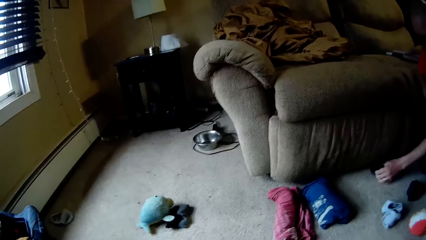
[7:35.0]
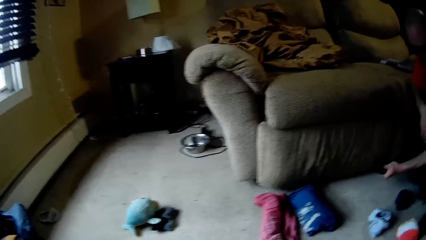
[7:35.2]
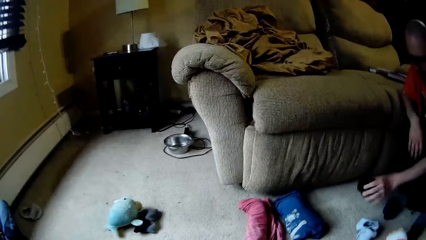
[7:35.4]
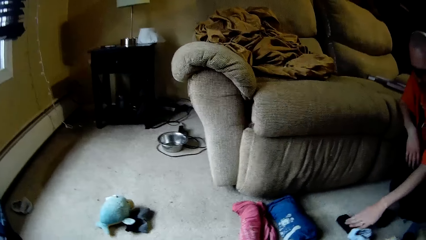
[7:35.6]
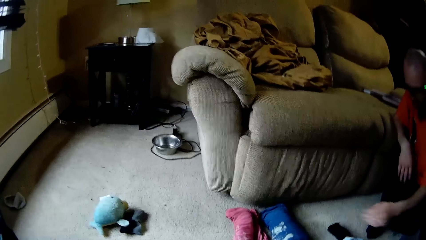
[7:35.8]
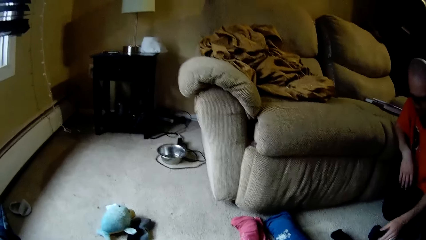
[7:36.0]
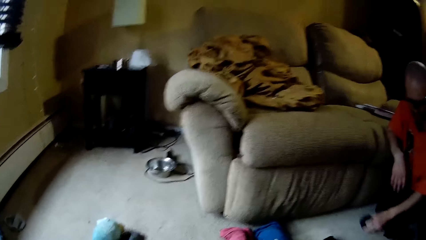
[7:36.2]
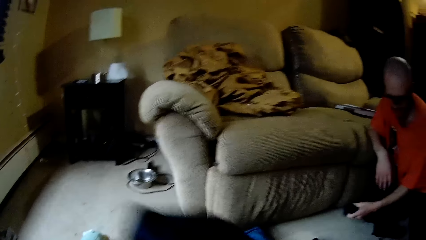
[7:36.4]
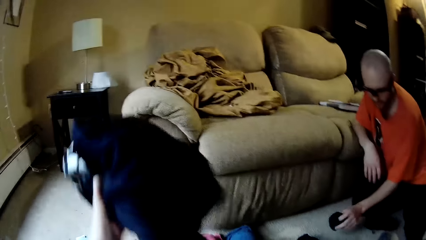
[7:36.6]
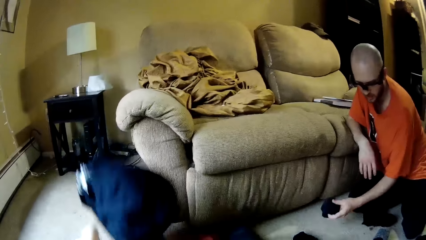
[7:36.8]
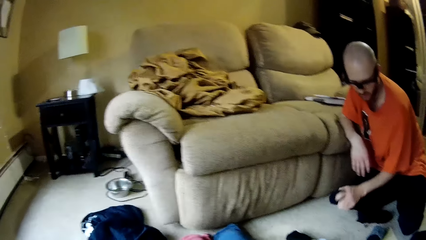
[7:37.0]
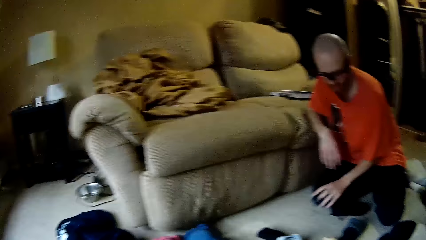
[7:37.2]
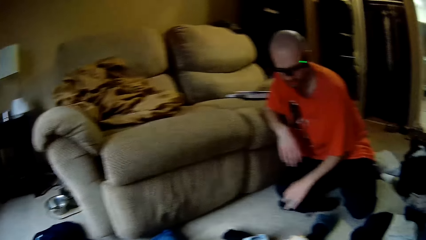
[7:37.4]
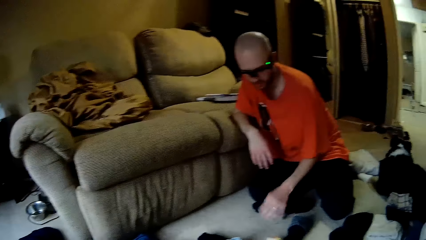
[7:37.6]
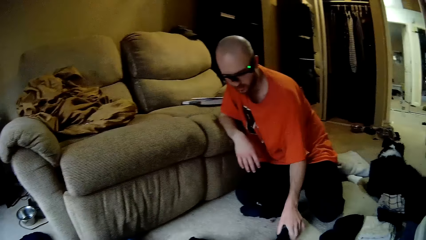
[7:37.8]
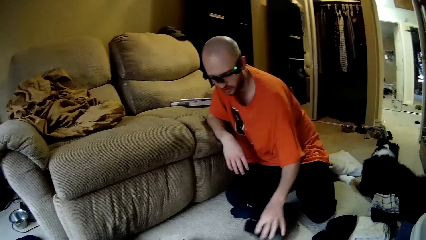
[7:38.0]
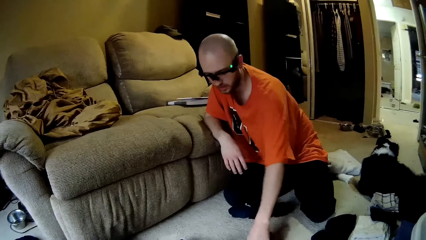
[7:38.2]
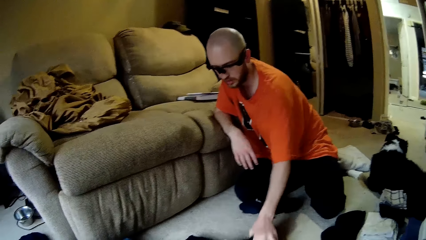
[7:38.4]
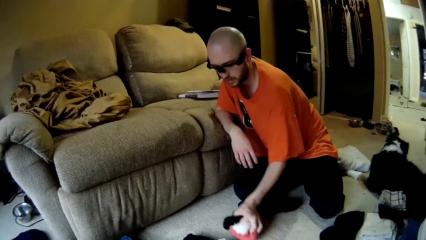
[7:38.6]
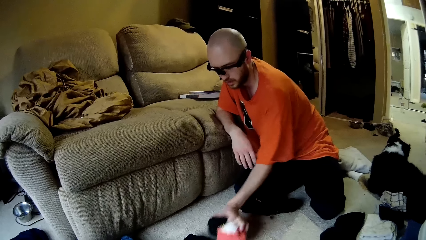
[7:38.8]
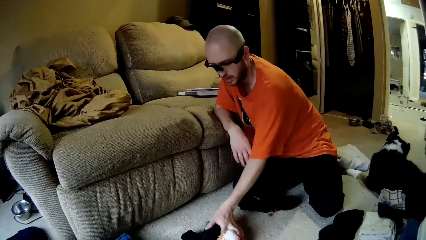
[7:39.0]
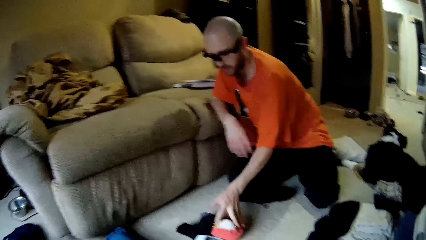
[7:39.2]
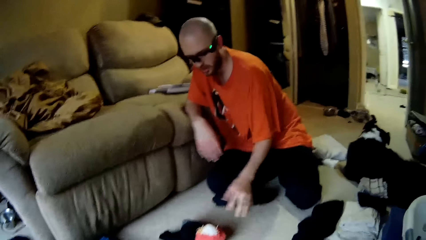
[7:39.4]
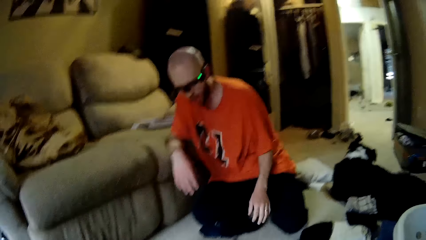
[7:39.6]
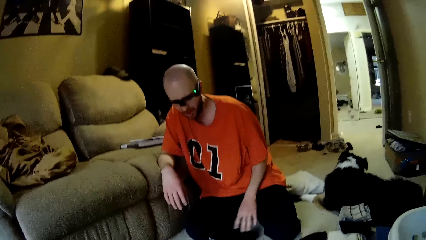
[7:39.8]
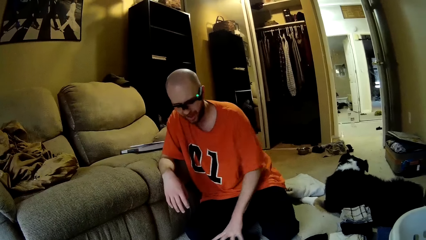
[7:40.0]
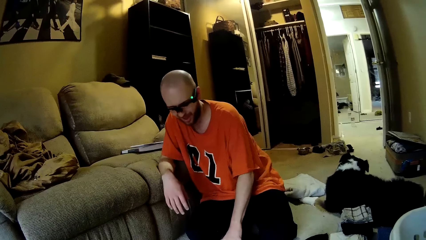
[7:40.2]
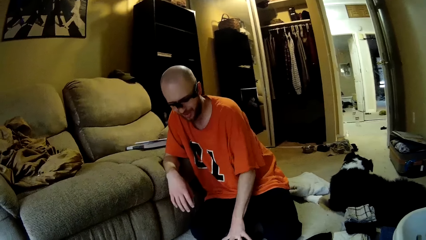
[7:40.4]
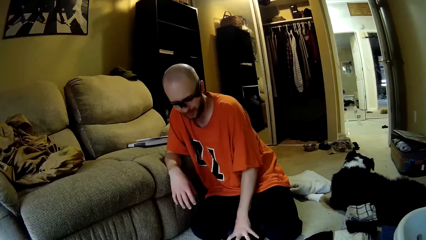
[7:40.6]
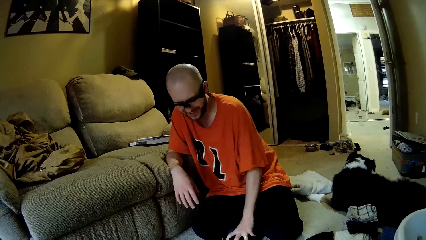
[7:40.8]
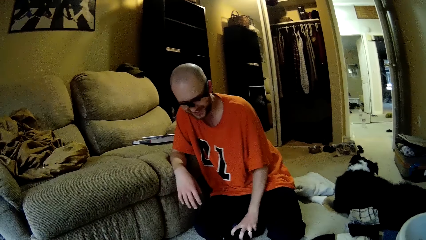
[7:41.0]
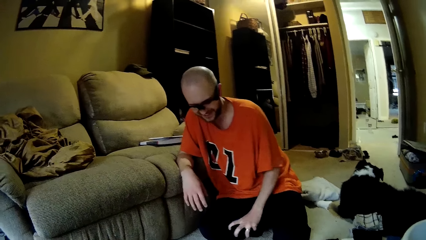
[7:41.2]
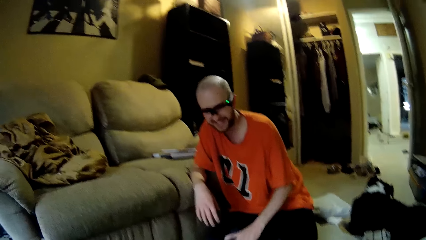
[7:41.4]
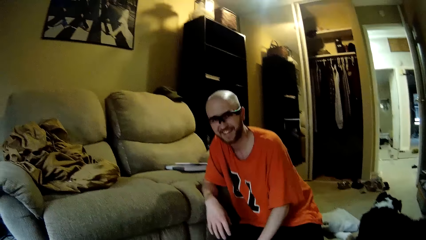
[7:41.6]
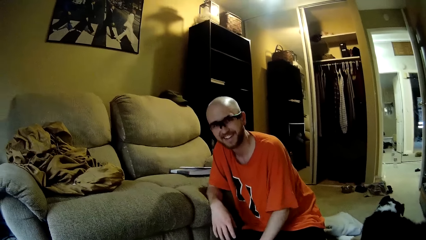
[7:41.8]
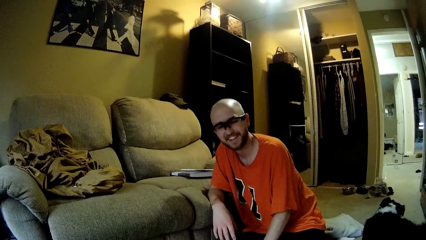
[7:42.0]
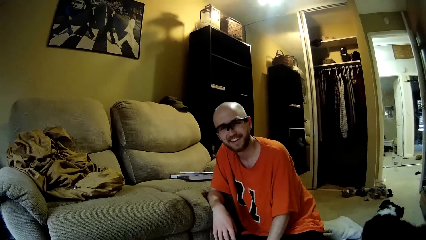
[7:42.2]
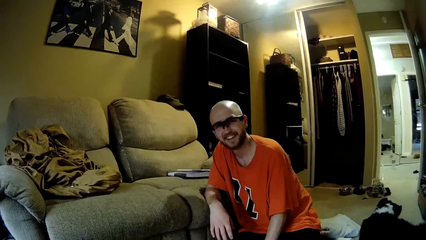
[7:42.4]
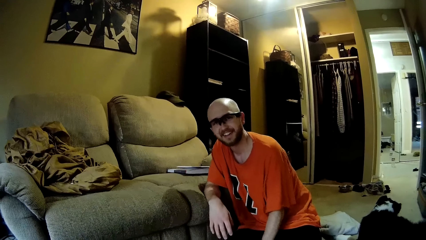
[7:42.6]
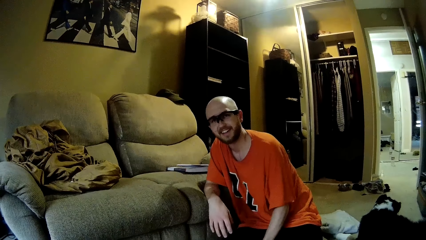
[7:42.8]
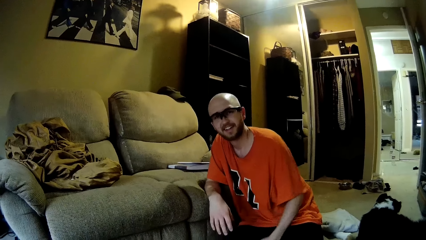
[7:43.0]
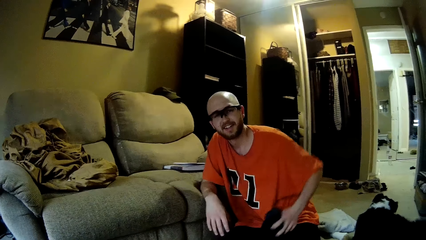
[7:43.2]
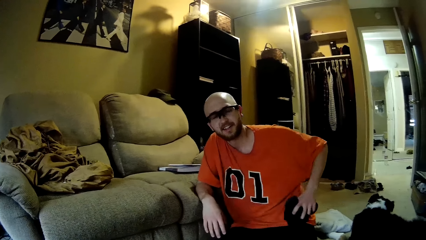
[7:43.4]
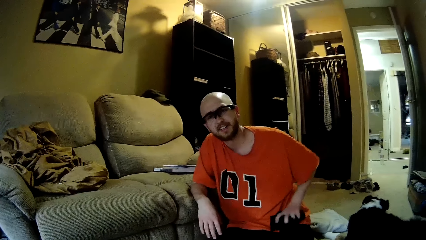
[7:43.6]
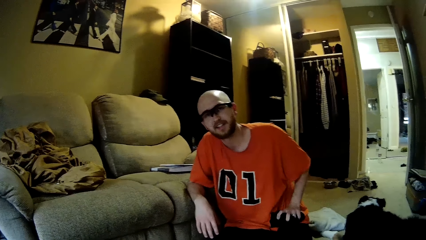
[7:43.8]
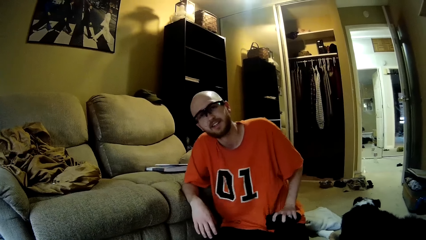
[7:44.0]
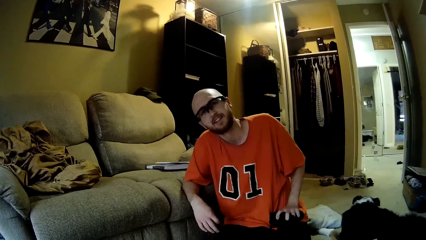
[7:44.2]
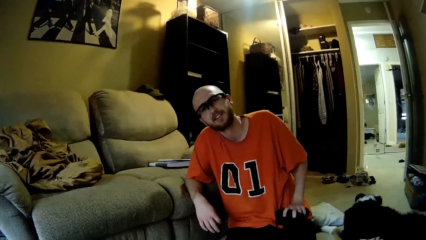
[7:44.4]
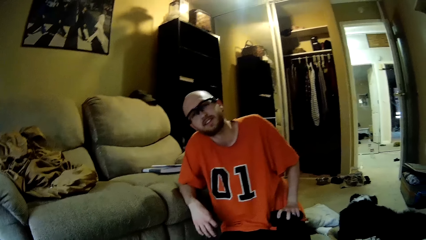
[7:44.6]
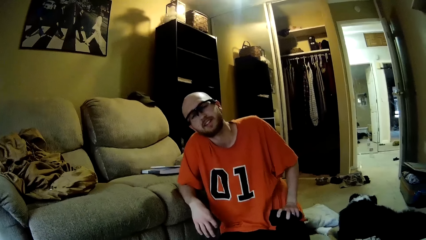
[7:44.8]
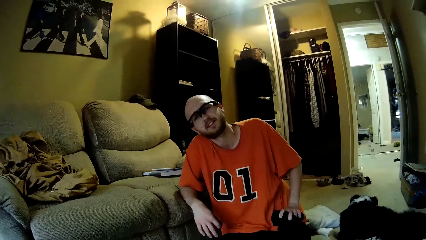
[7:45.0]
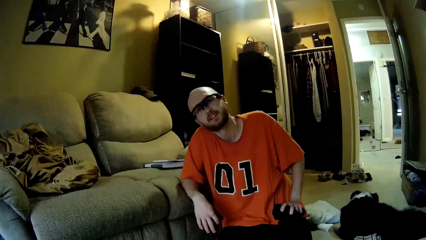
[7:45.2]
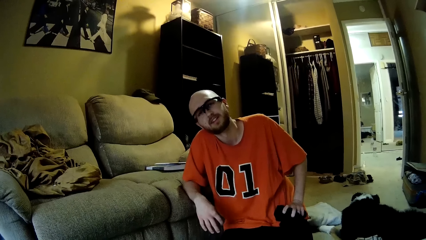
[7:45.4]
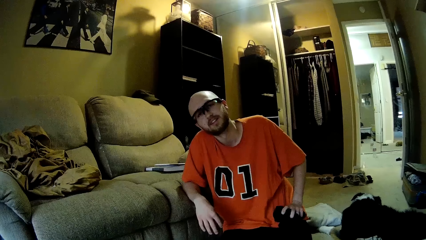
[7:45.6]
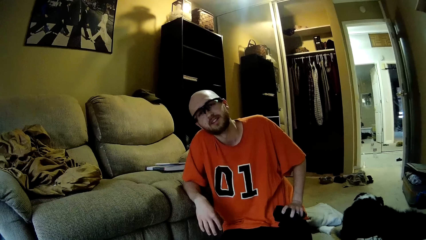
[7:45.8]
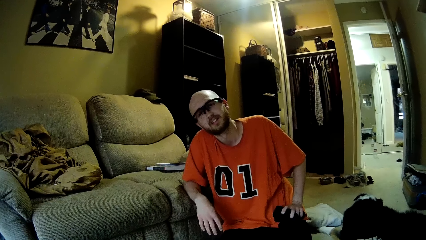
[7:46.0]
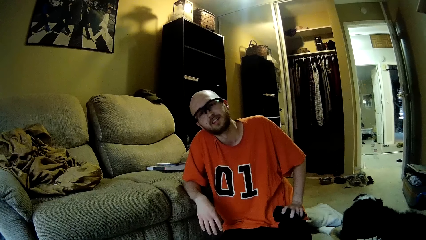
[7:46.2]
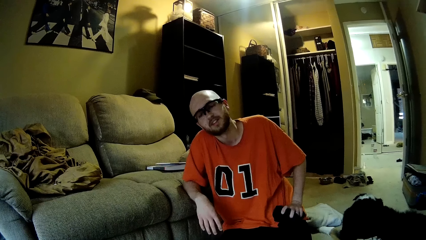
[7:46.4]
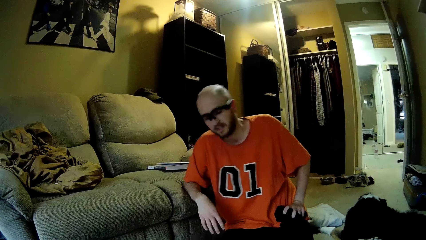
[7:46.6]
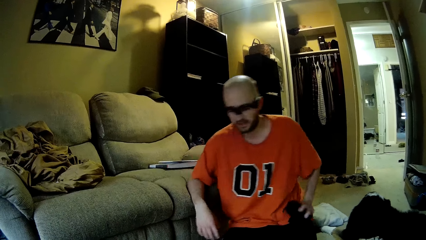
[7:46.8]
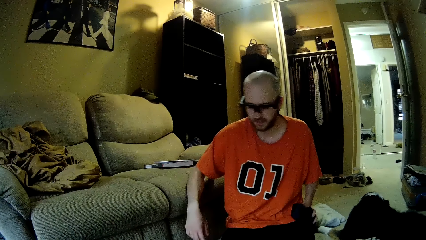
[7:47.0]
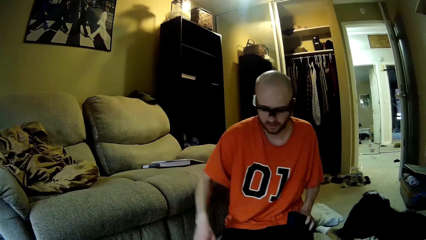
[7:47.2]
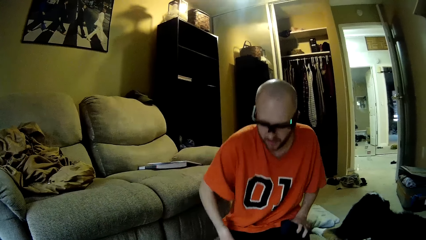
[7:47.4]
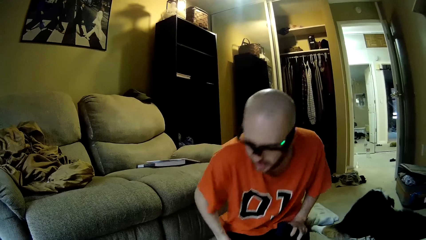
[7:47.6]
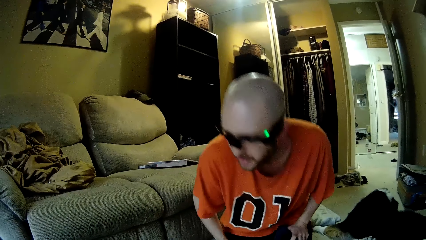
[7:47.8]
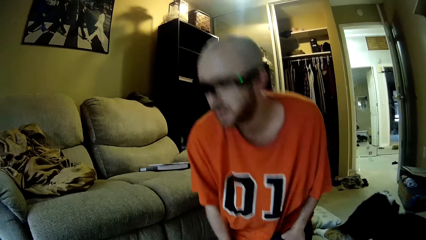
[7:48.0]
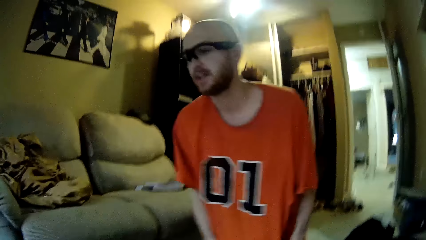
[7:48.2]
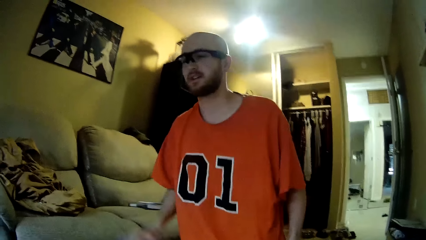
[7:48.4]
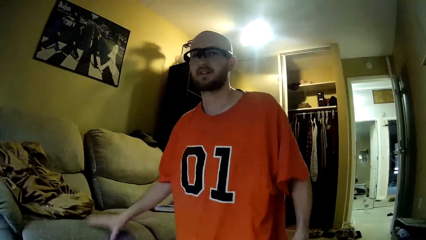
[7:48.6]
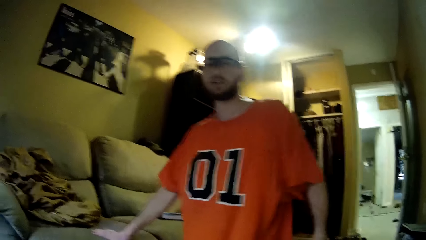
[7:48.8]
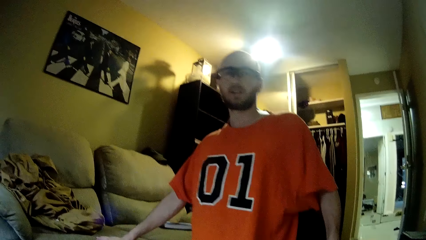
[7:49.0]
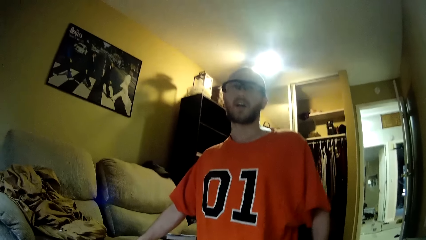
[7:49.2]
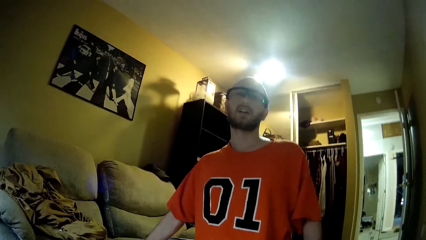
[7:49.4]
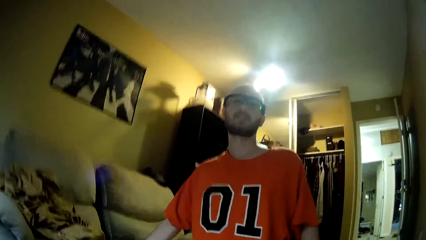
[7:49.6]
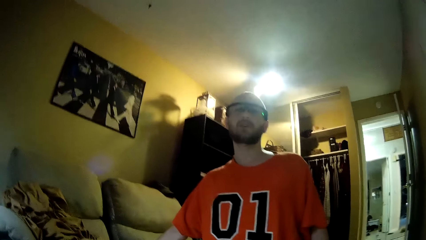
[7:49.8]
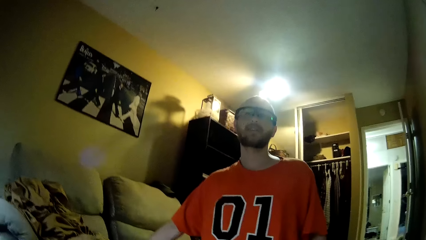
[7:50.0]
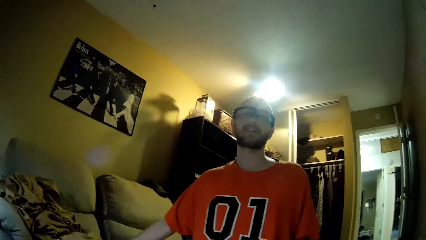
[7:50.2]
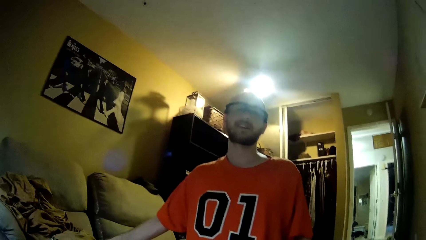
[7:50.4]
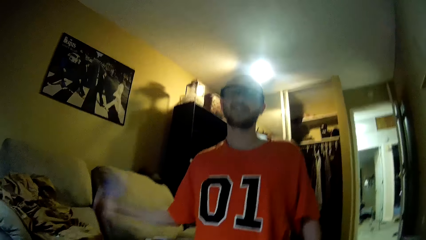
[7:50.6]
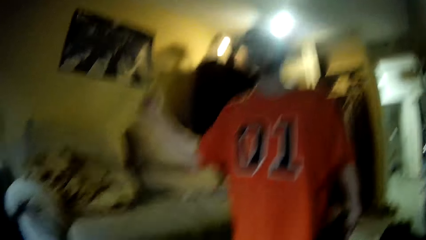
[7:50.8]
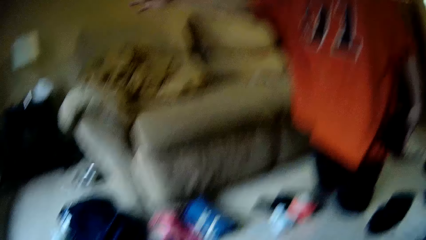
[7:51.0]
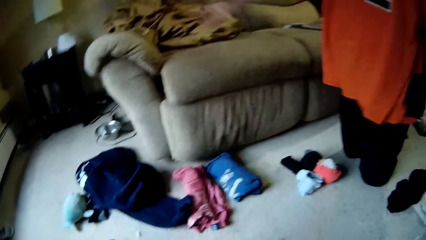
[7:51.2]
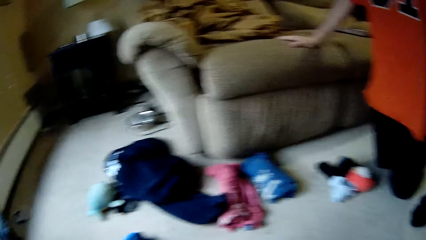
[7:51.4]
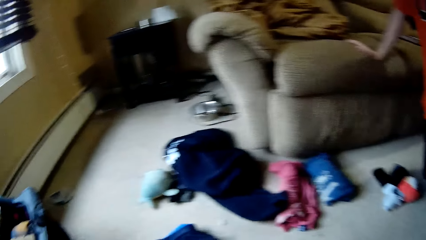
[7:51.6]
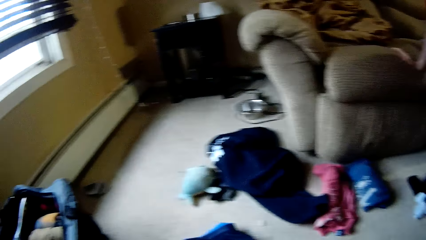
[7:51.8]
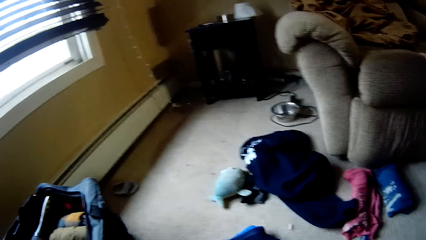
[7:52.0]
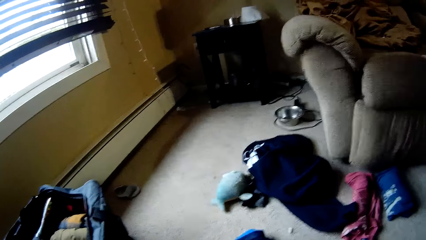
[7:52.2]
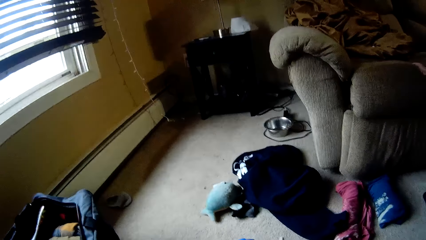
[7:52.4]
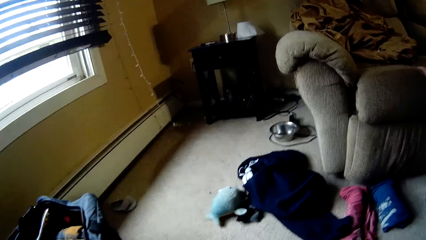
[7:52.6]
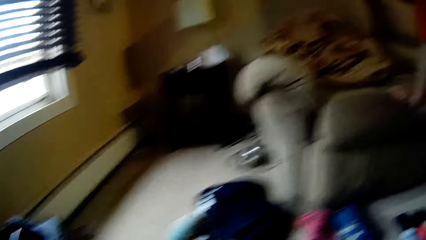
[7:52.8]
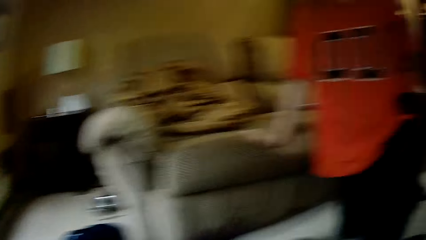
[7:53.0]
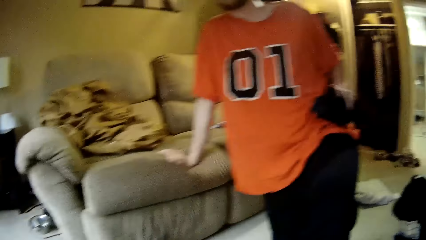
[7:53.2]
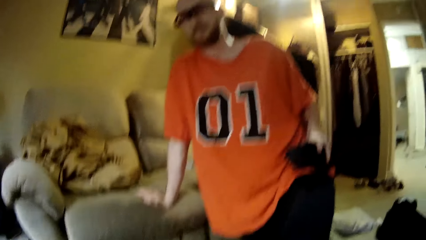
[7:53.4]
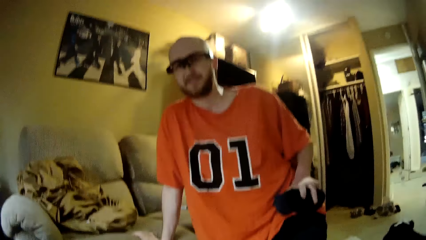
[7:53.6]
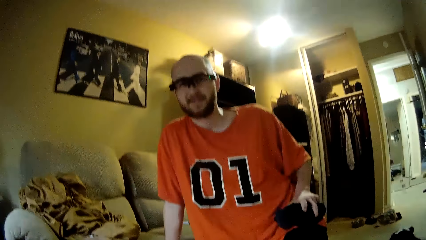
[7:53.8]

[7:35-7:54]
The camera wearer drops a cloth on the floor with her left hand. She throws clothes on the ground and dialogues with a man. She dialogues with the man again. The man places his left hand on his thigh with the socks in it. He snaps his right fingers. The camera wearer looks around and dialogues with the man.
